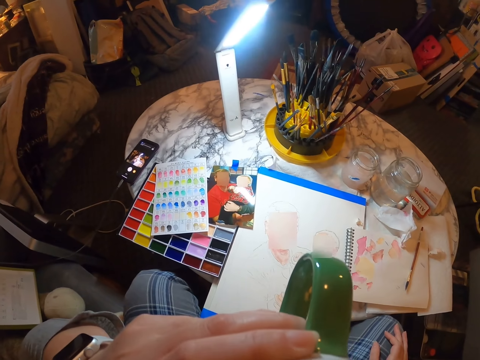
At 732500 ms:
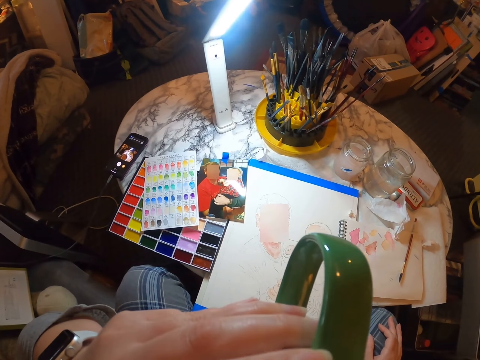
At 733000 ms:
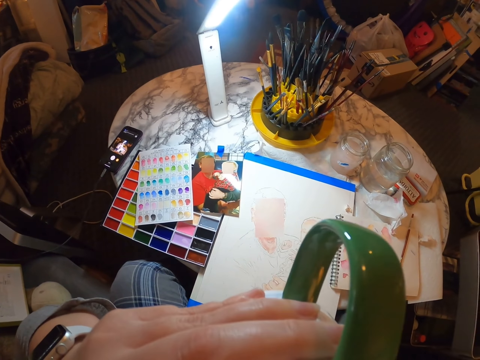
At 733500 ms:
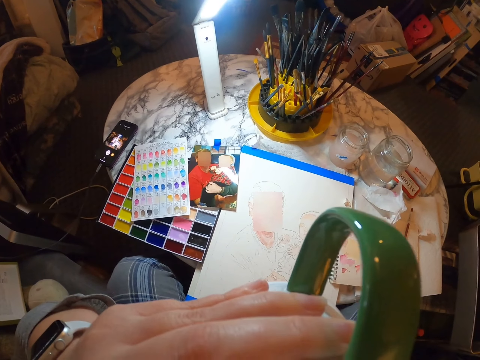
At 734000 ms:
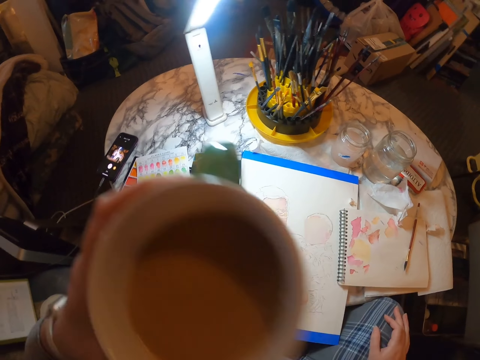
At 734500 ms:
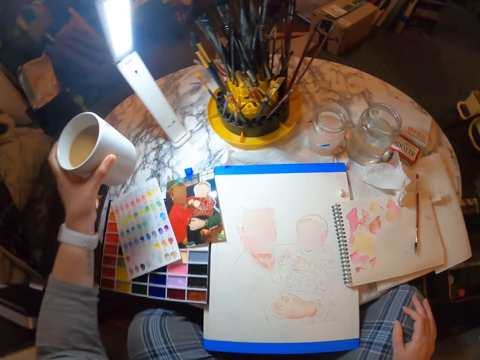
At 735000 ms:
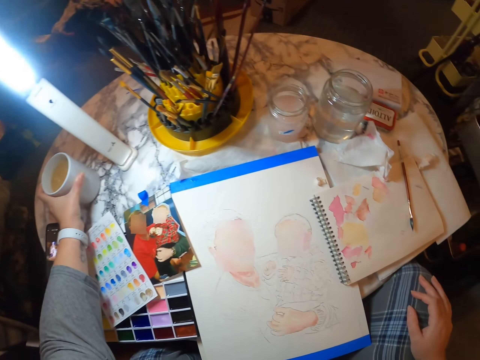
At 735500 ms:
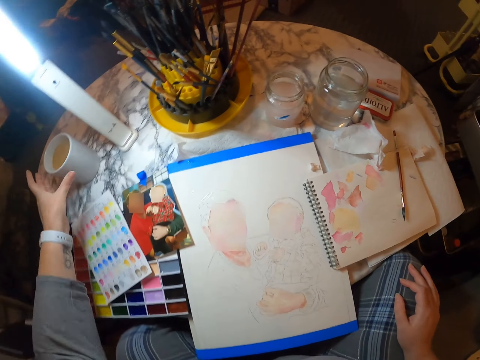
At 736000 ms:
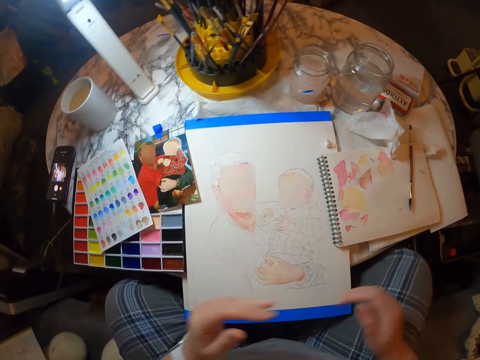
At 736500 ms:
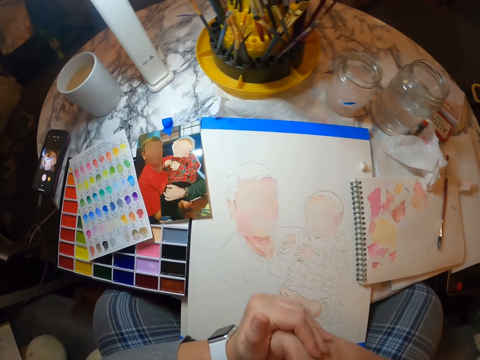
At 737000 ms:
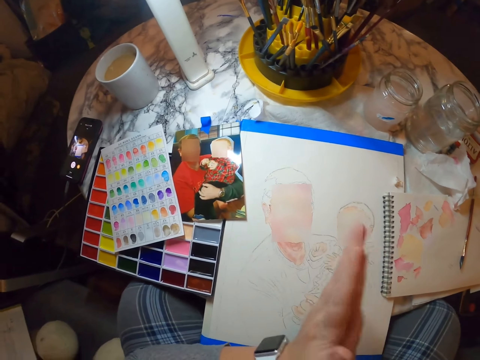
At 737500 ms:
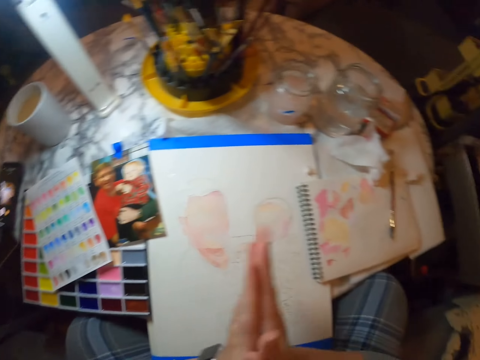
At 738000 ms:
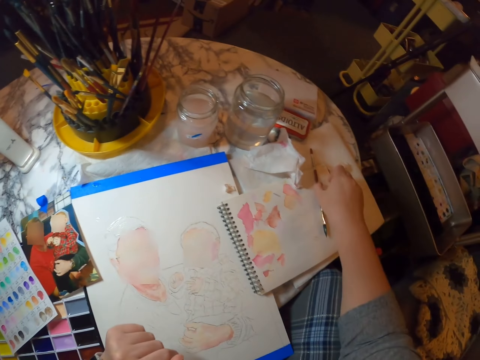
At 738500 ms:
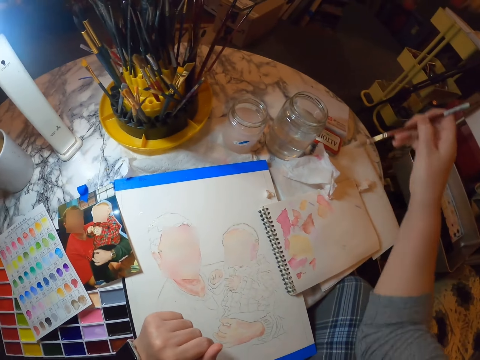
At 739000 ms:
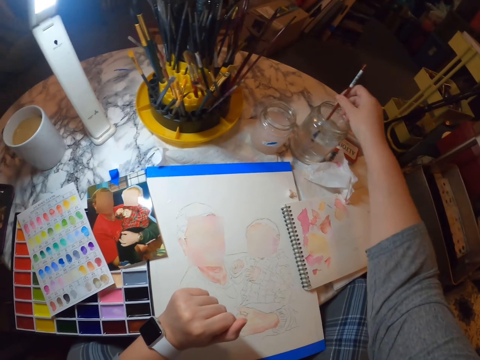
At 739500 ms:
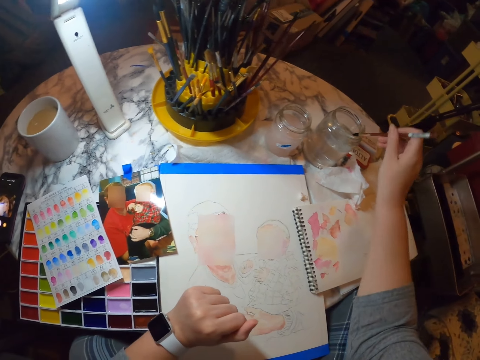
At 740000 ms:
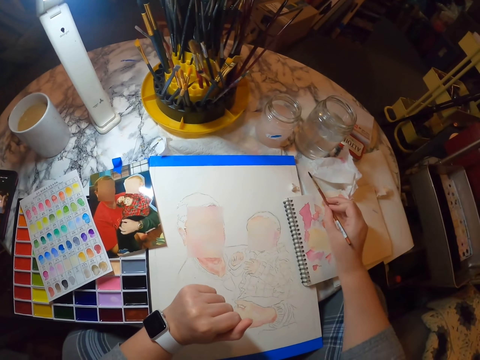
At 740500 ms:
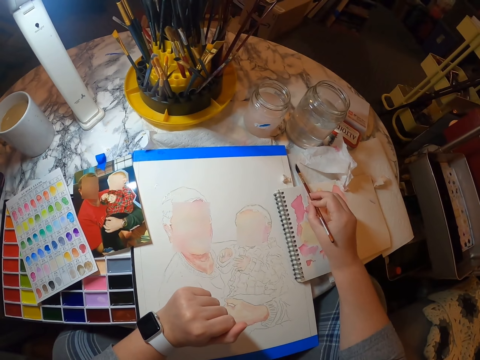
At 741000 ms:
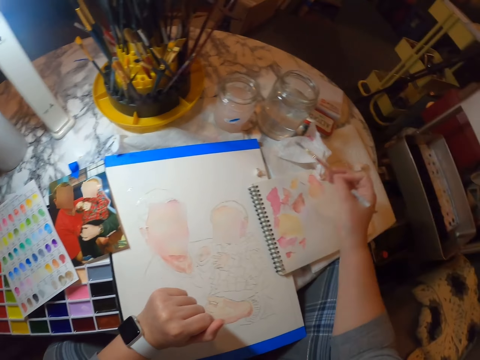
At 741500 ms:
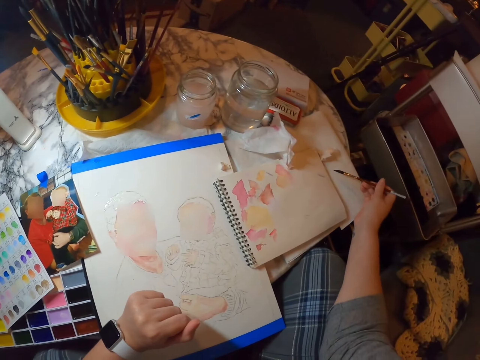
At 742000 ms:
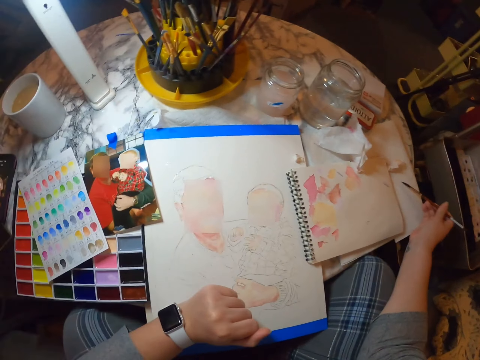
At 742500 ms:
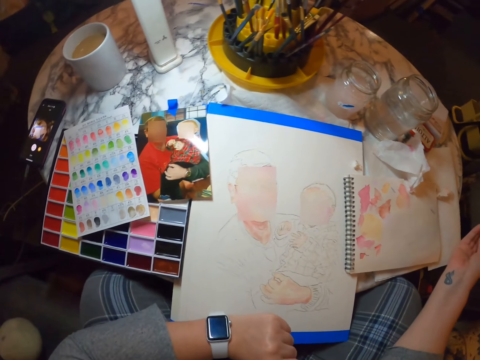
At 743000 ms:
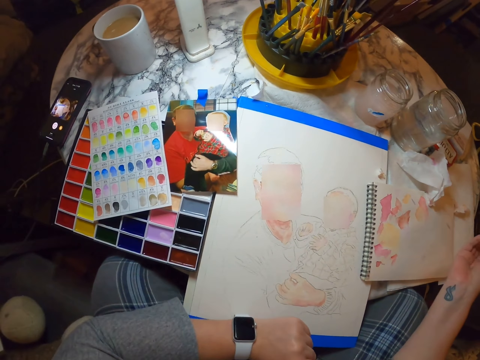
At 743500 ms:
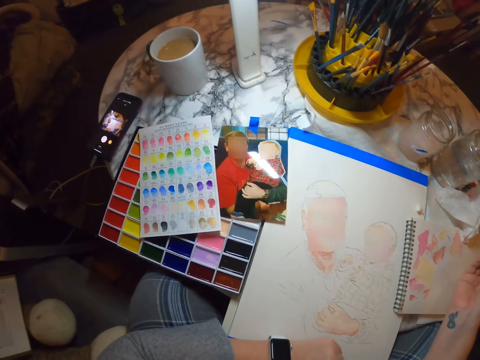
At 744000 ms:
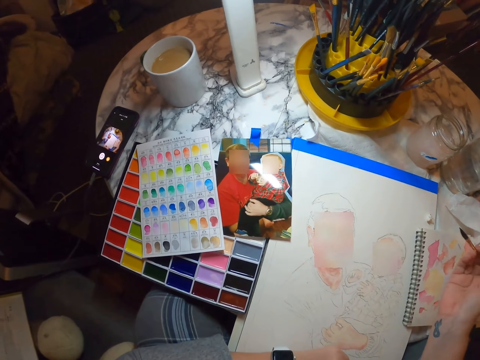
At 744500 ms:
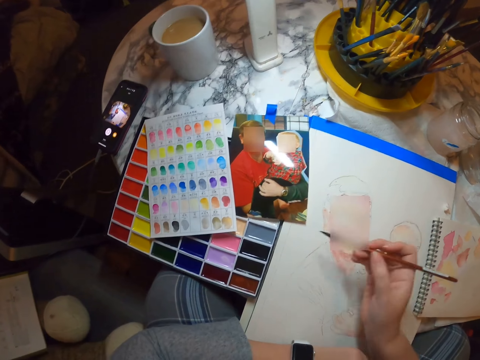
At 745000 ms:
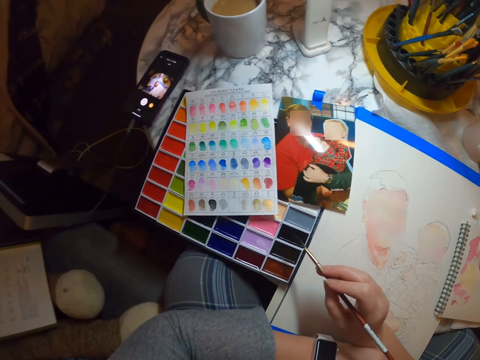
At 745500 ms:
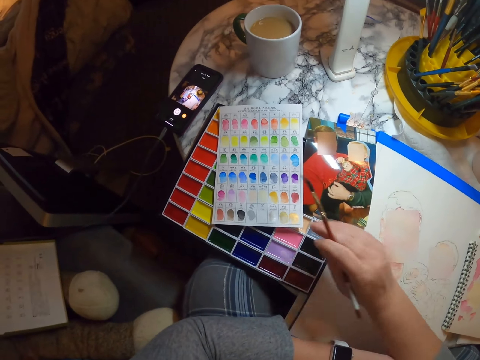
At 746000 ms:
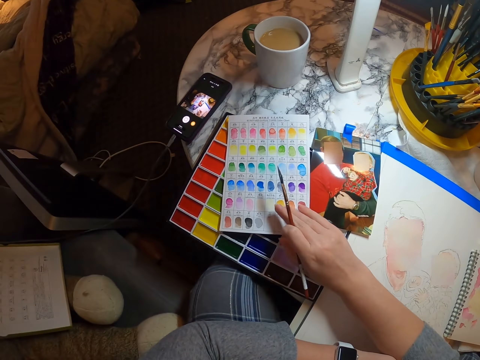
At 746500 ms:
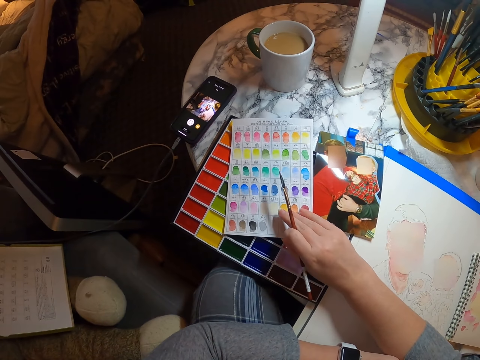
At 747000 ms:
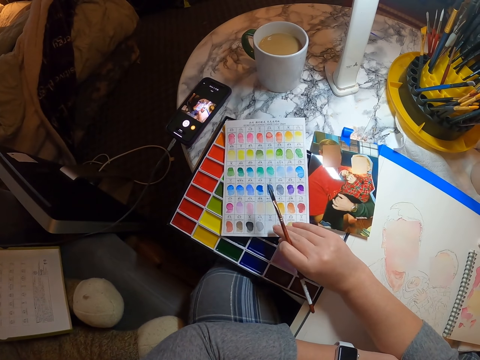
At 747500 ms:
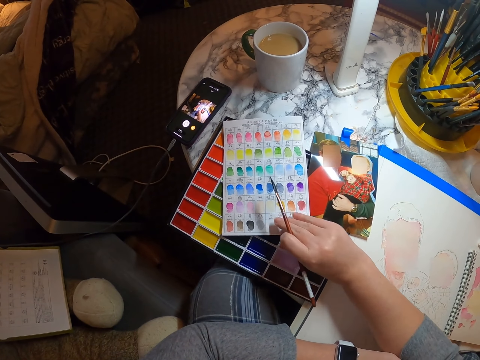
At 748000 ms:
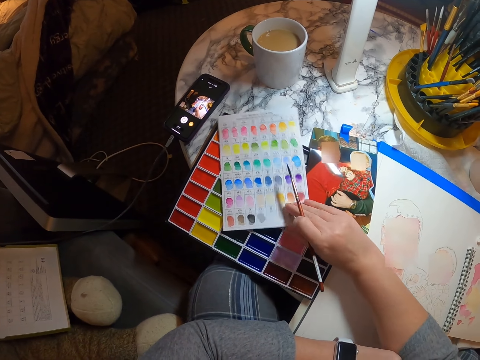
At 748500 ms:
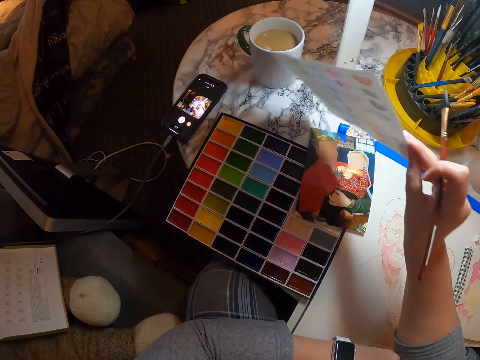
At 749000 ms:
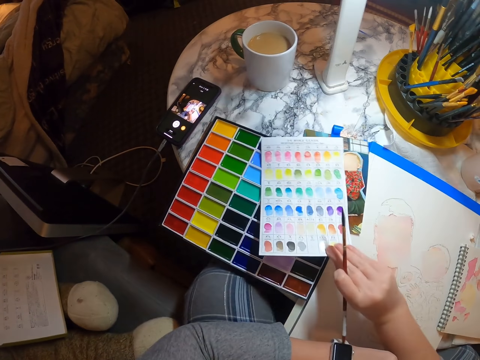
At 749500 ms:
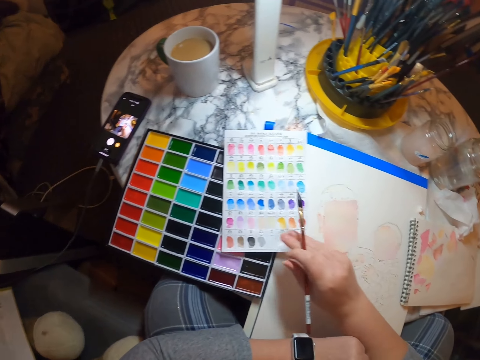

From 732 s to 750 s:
The camera wearer drinks the tea. They put the glass on the table. They rub hands together. They pick up the paint brush. They dip the paint brush in water. They wipe the brush on paper. They dip the brush in paint. They look under the paper.

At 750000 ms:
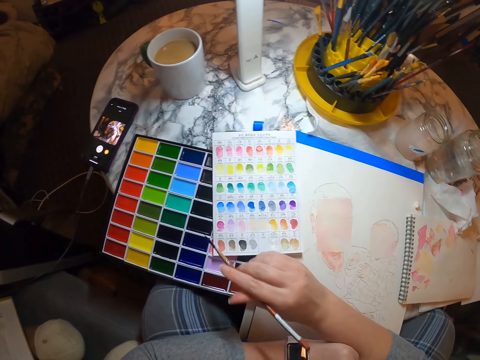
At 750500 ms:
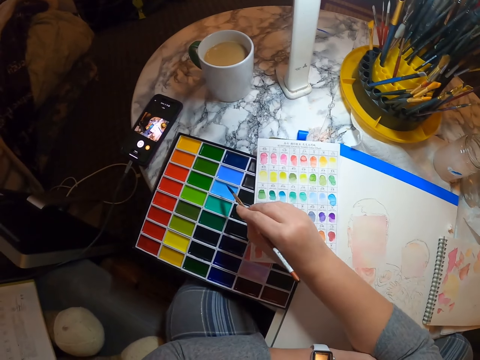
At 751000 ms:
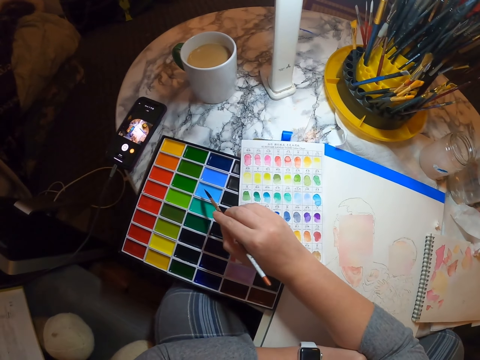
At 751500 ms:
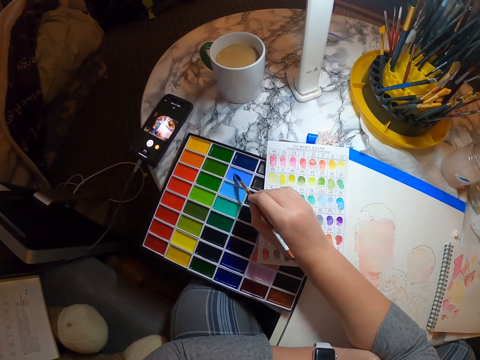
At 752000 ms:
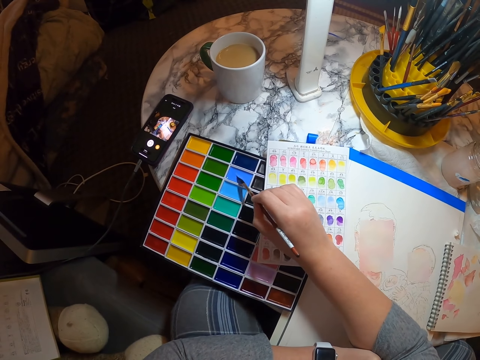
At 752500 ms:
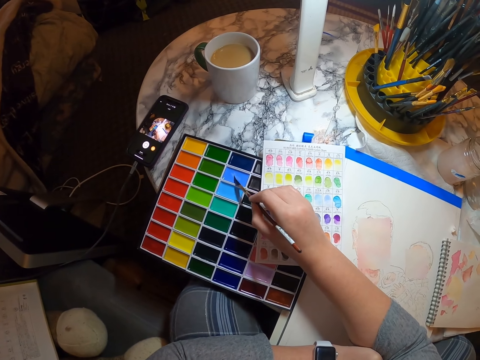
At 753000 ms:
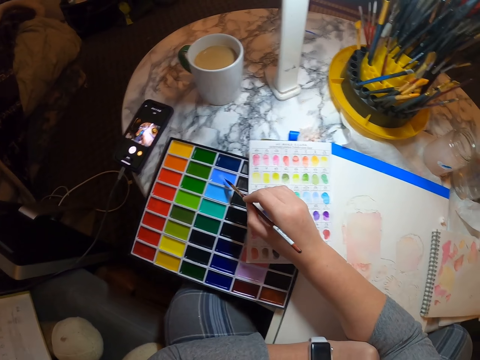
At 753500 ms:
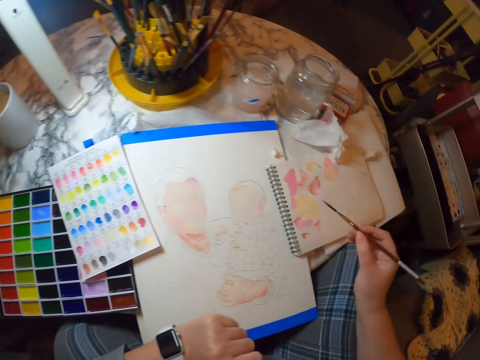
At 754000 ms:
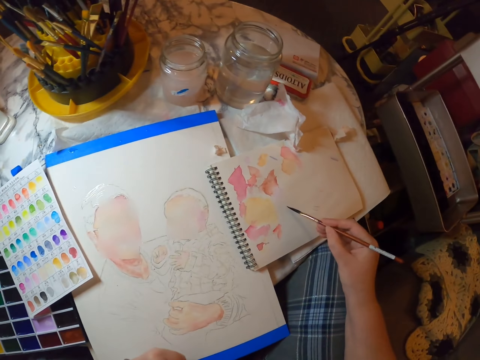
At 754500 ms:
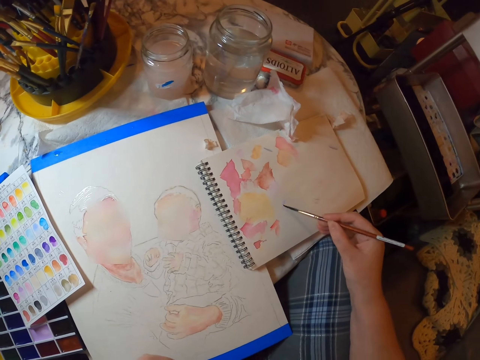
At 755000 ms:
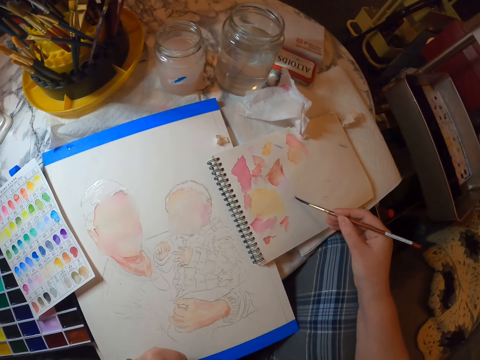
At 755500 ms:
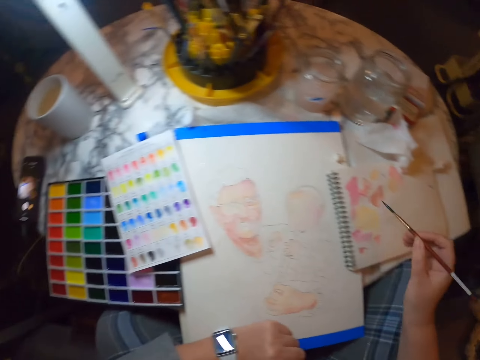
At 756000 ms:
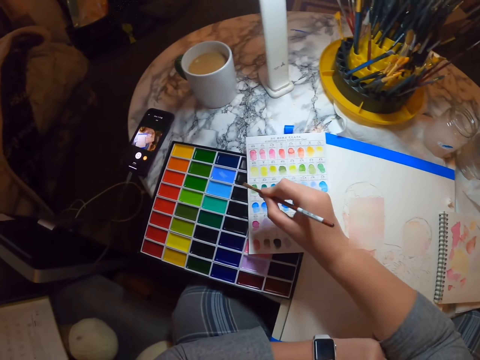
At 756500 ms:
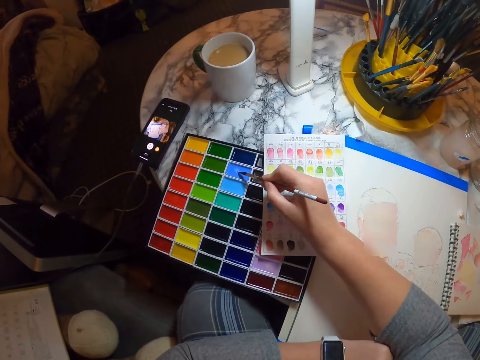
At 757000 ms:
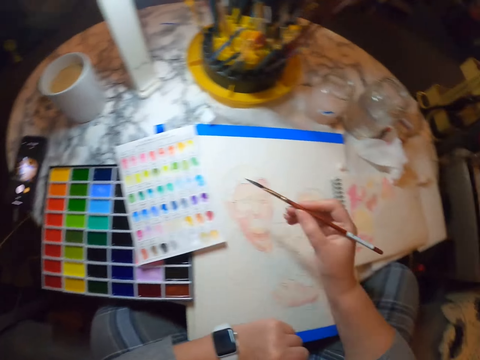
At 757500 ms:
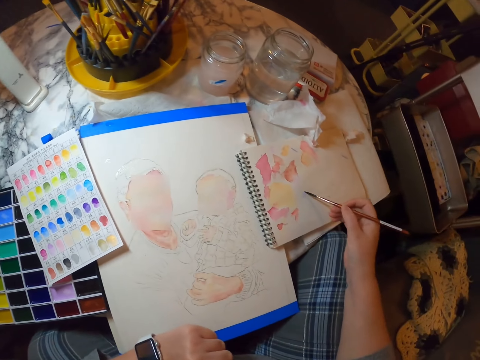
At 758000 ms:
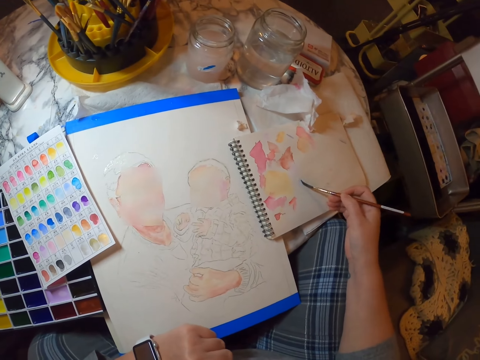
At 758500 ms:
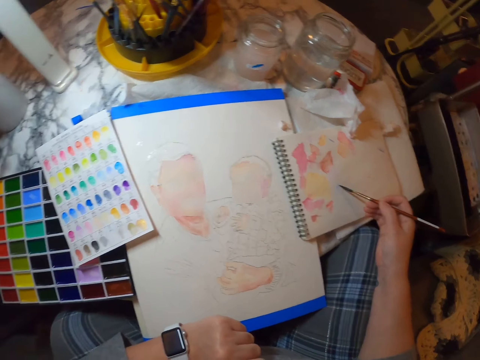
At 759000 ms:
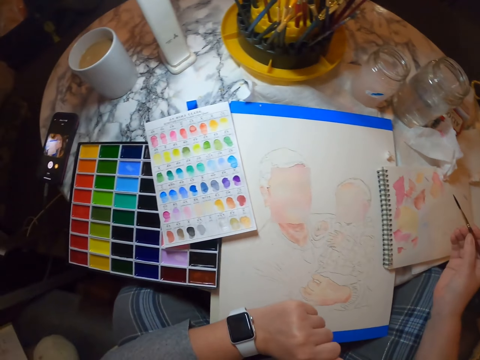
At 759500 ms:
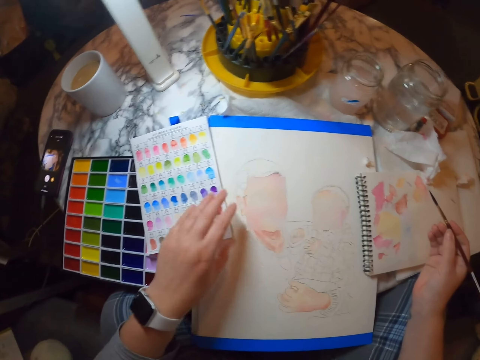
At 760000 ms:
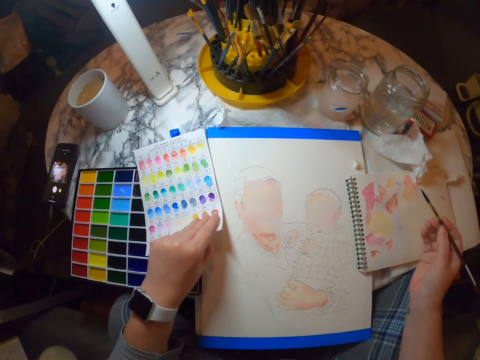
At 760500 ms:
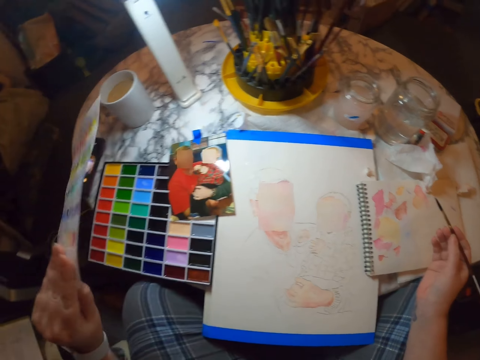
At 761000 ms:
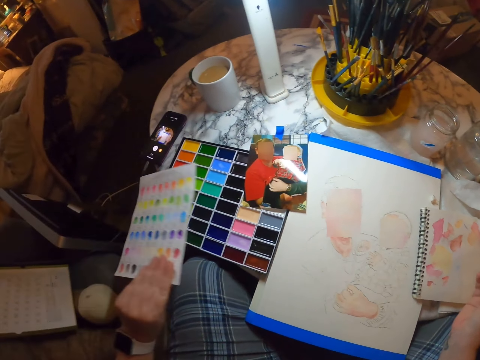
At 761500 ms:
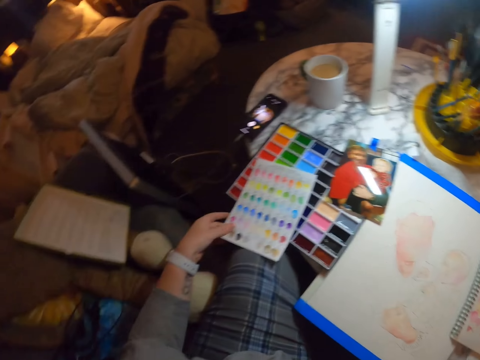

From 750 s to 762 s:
The camera wearer puts the paint brush on the paint. They rub the paint brush on paper. They put the paint brush on the paint. They rub the paint brush on the paper. They put the paper away.
